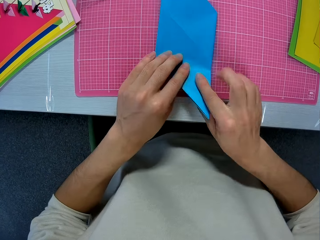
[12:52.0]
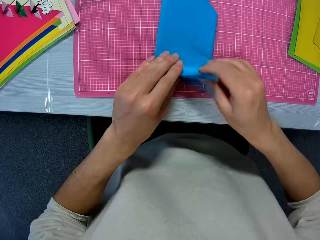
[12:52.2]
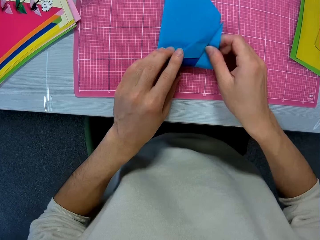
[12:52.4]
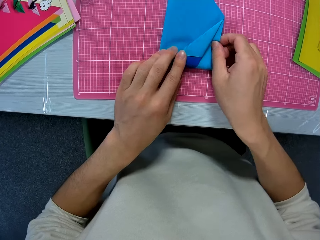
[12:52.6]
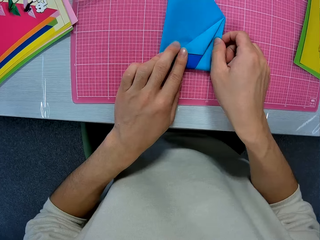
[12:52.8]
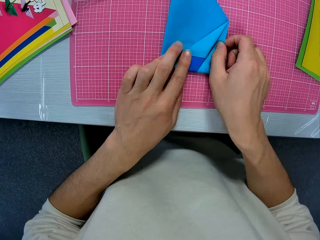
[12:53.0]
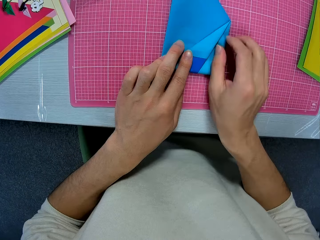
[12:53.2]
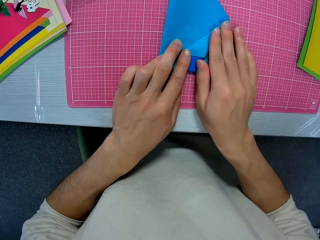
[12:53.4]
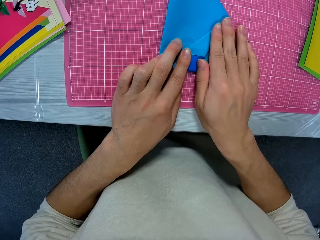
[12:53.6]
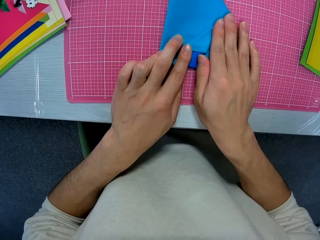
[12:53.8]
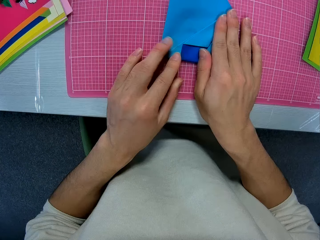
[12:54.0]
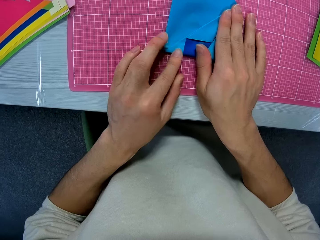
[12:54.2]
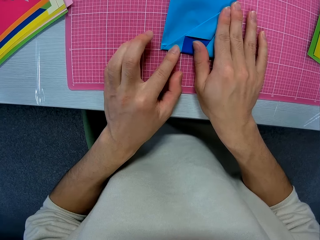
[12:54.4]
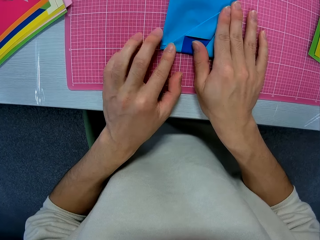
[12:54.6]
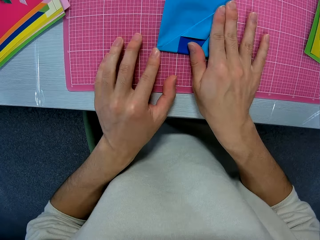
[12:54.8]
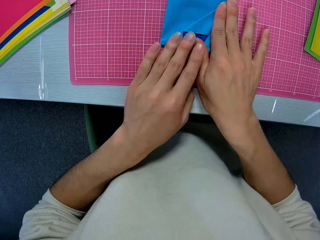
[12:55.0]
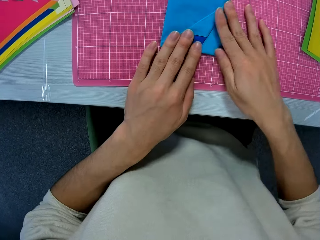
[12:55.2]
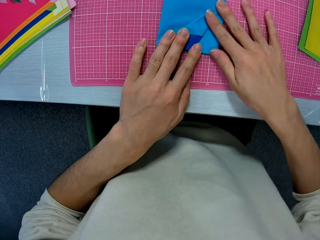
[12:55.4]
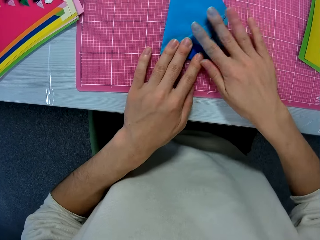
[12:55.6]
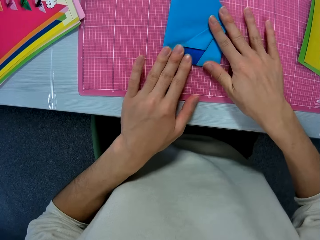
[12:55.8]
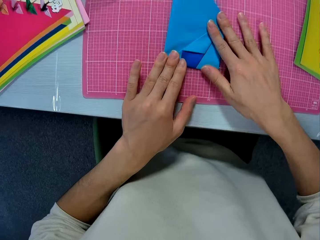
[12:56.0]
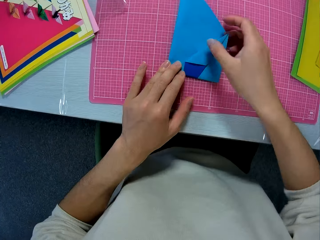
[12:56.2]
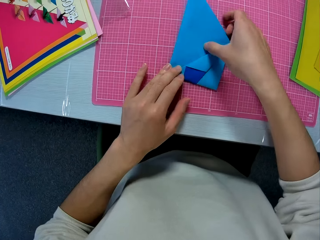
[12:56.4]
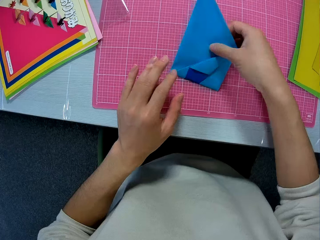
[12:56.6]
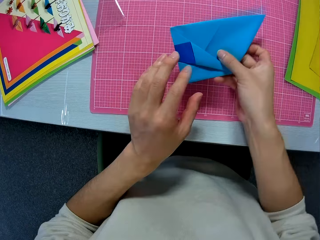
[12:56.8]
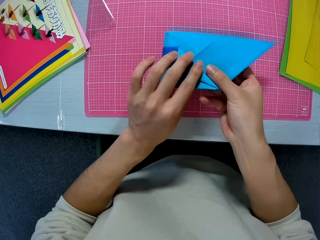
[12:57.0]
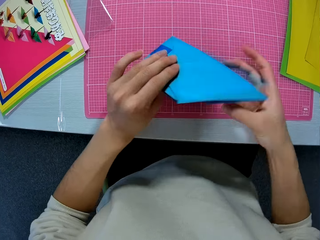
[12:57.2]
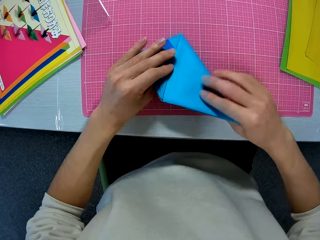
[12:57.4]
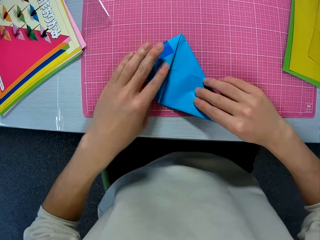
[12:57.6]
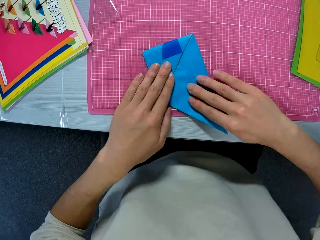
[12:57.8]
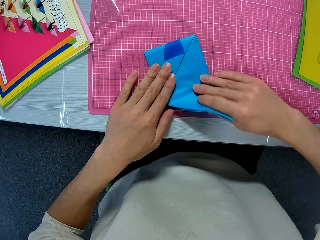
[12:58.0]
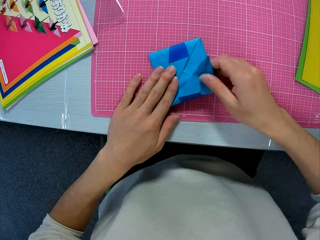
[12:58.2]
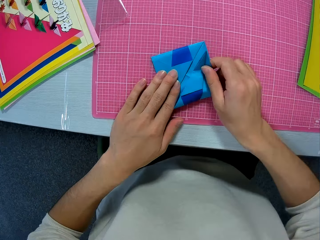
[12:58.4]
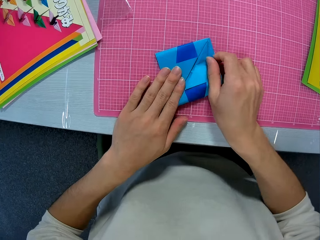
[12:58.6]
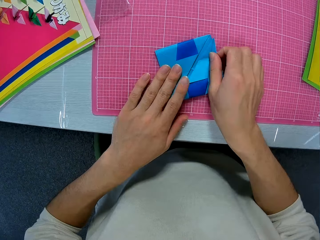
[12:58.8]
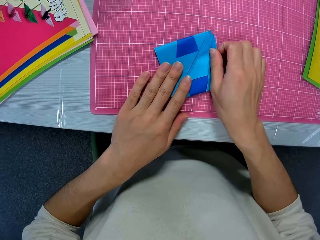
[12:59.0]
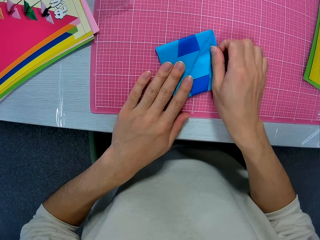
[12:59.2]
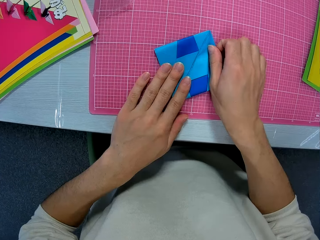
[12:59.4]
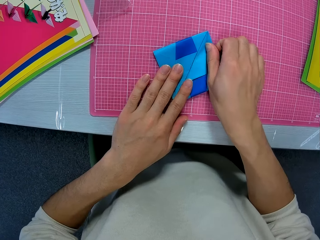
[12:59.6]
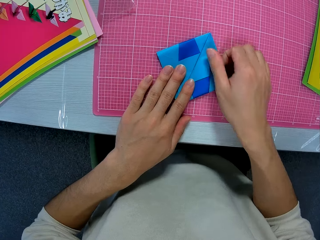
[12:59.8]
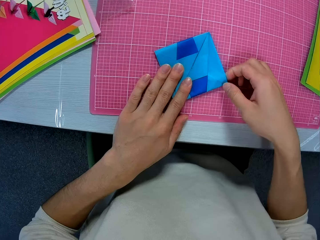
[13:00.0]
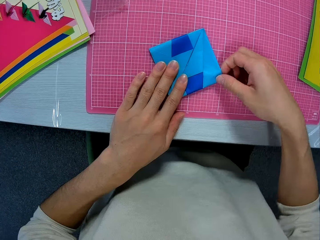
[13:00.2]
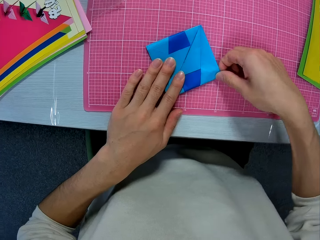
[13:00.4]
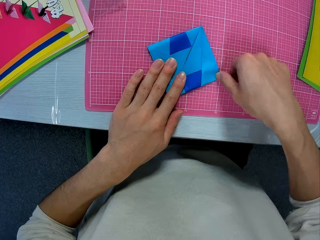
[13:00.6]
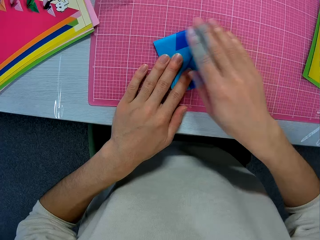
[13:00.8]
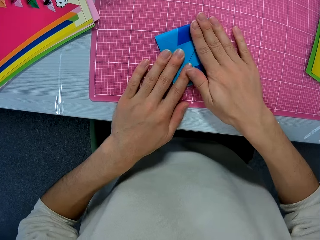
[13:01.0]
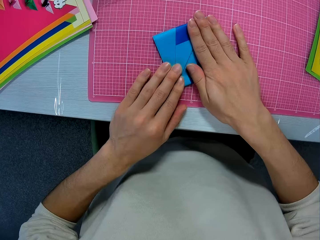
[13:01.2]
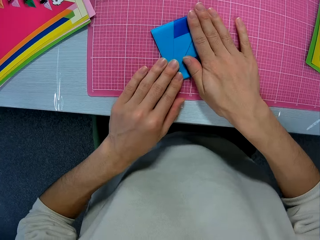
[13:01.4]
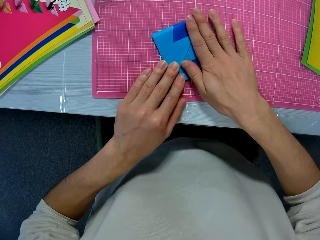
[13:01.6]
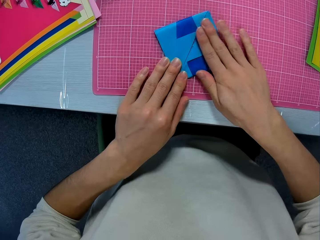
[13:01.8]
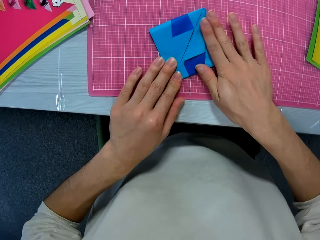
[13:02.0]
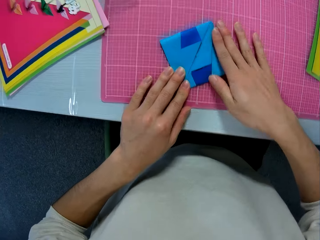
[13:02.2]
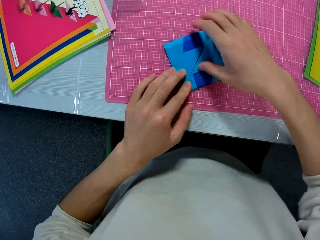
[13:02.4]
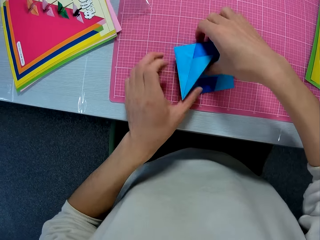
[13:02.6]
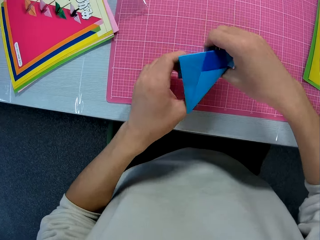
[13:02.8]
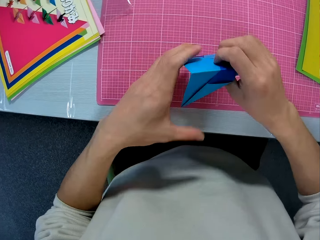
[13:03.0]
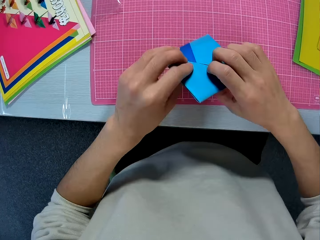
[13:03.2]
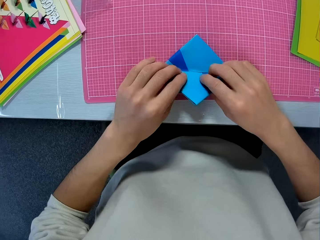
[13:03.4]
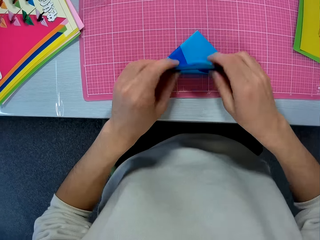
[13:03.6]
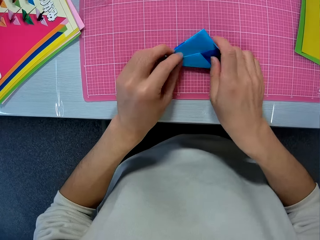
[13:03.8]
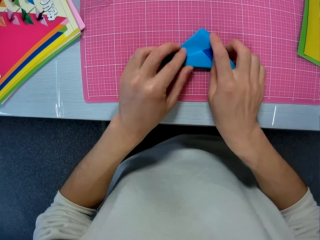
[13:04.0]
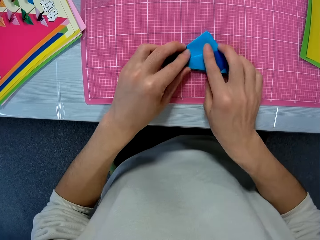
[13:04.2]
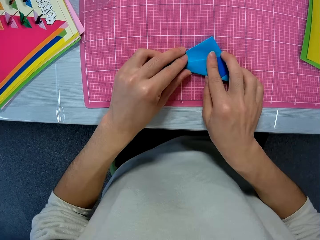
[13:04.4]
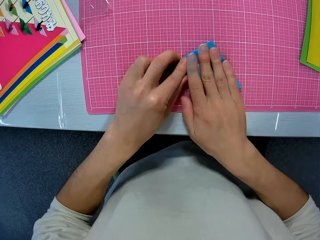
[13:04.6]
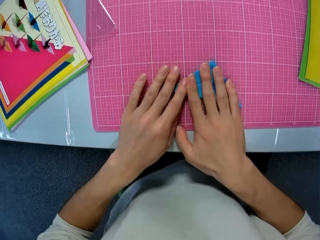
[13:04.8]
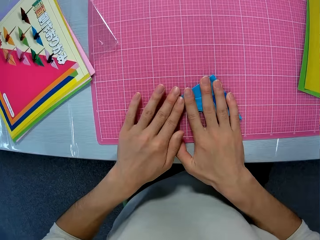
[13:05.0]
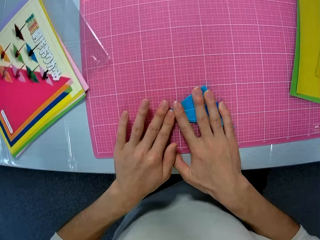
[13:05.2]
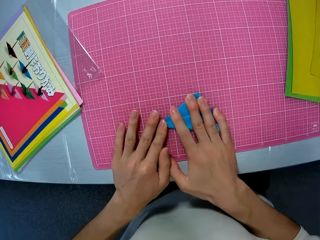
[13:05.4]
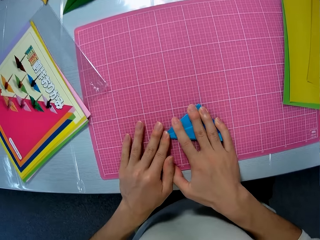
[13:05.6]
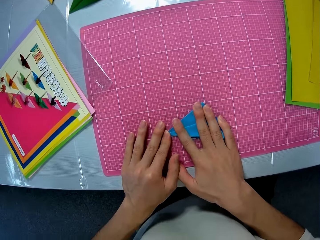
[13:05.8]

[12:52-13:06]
The camera wearer folds the paper craft, aligns the paper craft, holds up the paper craft, folds the paper craft, aligns the paper craft, holds up the paper craft, and folds the paper craft.

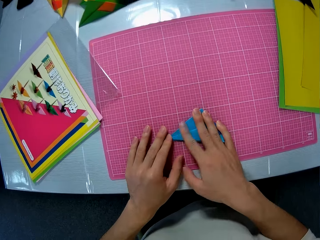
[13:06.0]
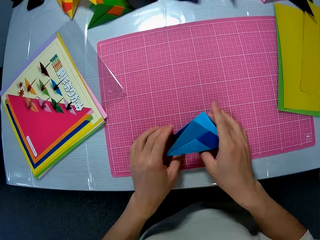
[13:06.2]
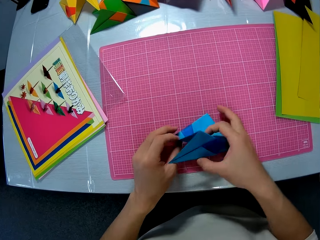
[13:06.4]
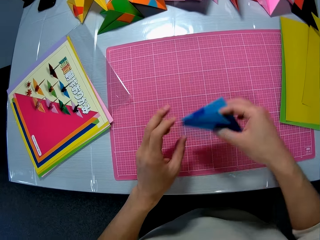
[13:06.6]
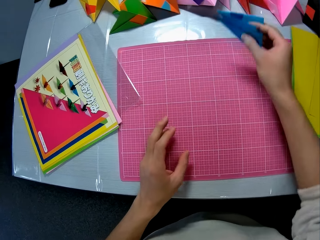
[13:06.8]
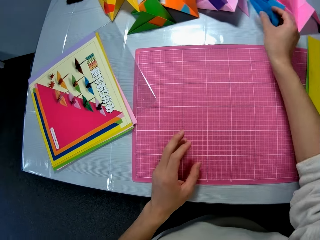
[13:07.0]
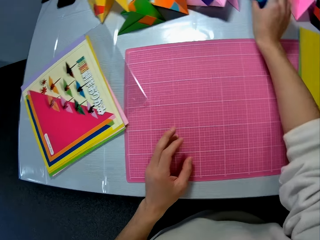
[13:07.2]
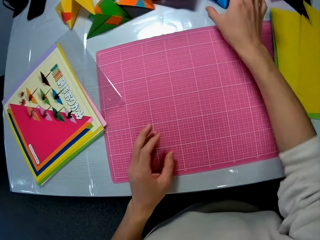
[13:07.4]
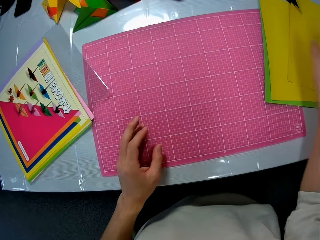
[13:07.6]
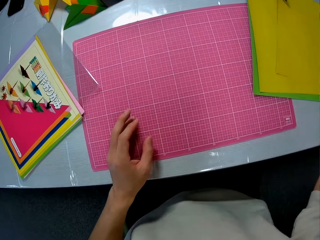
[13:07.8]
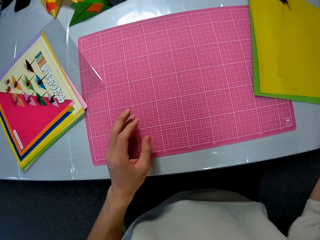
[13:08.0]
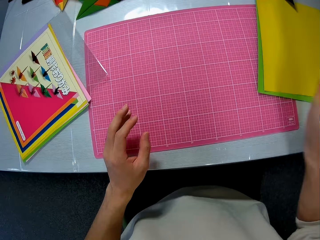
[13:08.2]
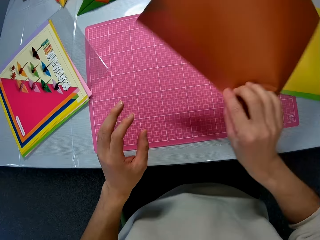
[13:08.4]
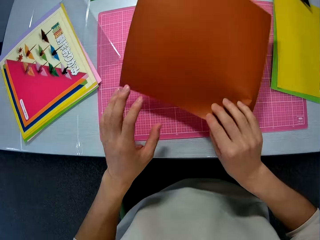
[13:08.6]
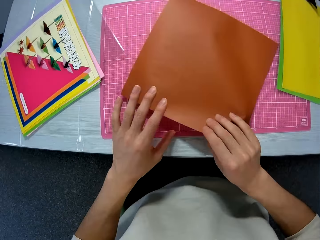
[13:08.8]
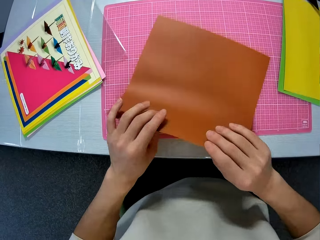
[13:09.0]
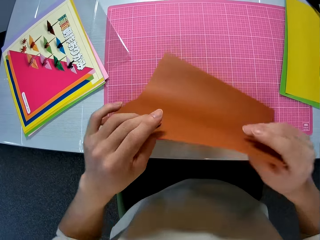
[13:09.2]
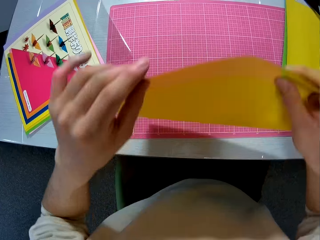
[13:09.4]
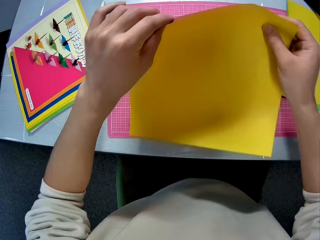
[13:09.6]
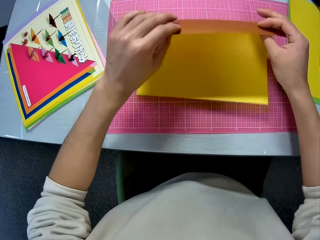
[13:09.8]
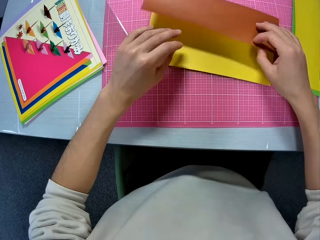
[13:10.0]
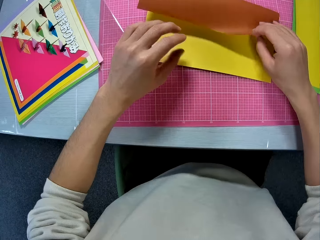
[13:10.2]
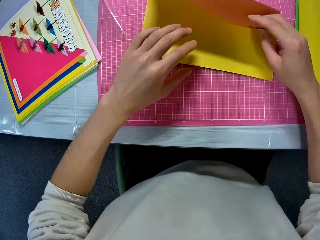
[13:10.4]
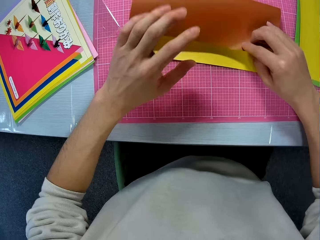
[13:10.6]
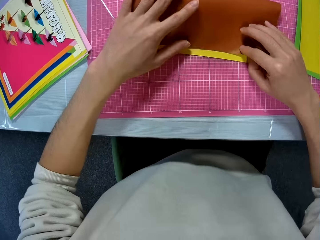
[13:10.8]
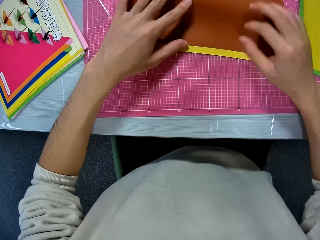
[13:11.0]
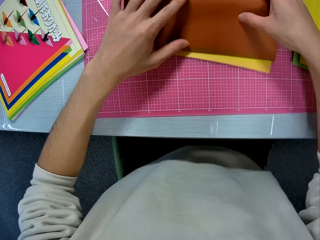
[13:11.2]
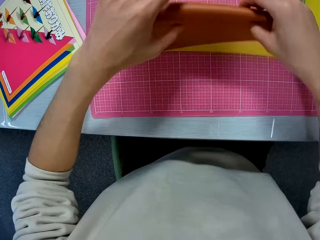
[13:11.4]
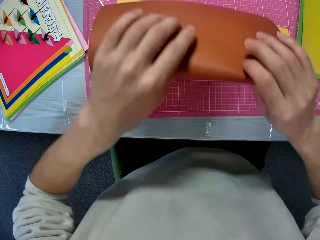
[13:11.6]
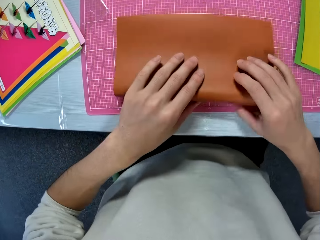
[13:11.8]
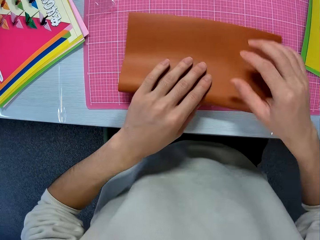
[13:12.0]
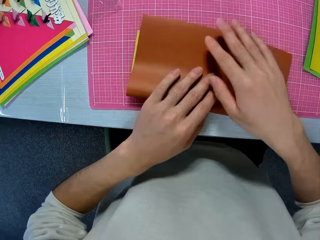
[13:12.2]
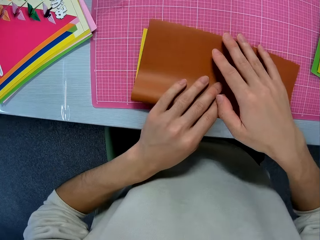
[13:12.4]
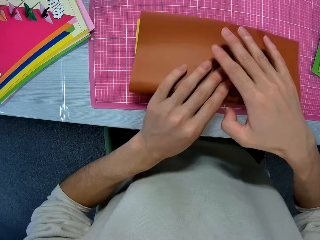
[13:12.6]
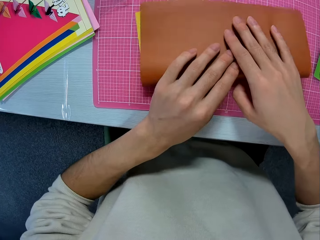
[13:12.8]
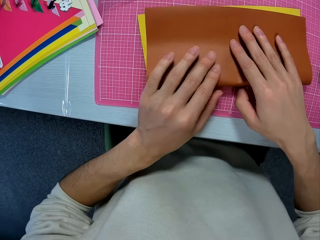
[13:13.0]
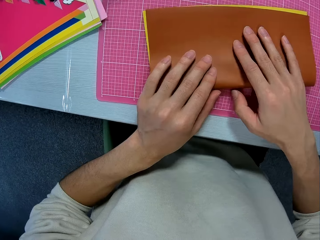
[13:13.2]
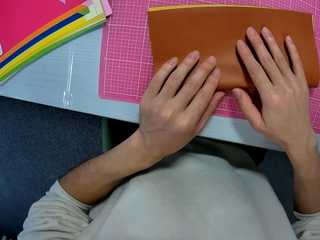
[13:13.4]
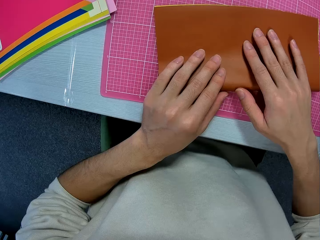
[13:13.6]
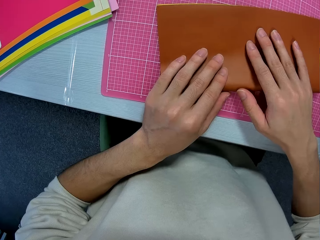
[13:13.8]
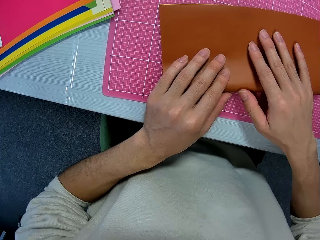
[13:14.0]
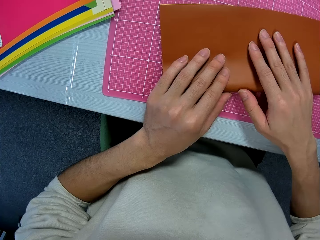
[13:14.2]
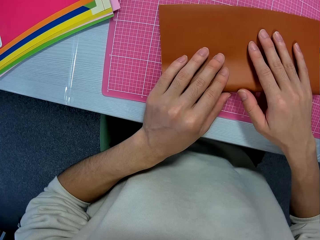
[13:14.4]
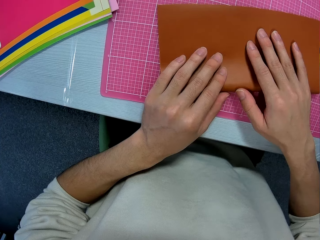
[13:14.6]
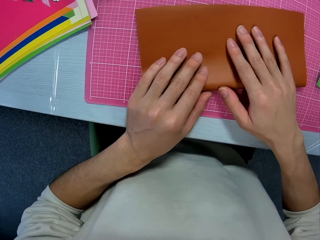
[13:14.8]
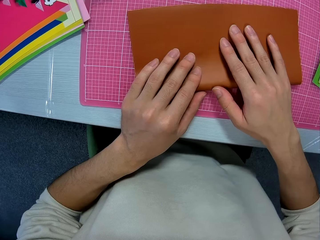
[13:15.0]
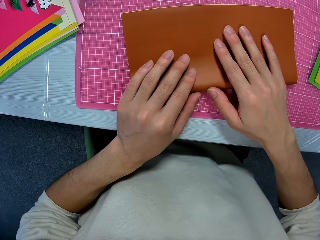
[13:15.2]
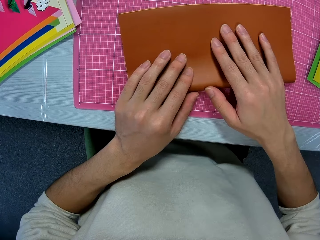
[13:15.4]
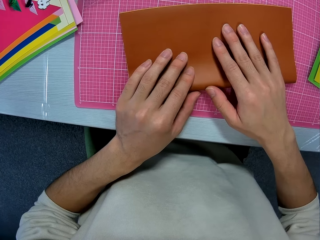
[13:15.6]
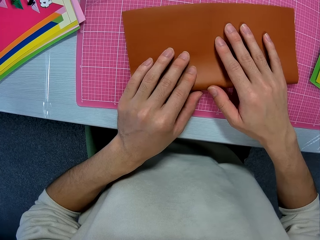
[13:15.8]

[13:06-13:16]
The camera wearer picks up the folded craft sheet from the table. He puts away the paper craft. He drops the folded craft sheet on the table. He picks up a craft sheet from the table. He places the craft sheet on the table. He folds the craft sheet with his hands. He turns the paper craft.
